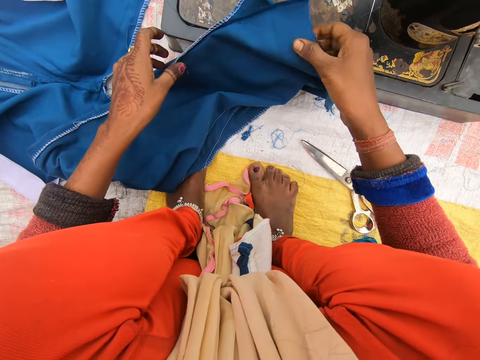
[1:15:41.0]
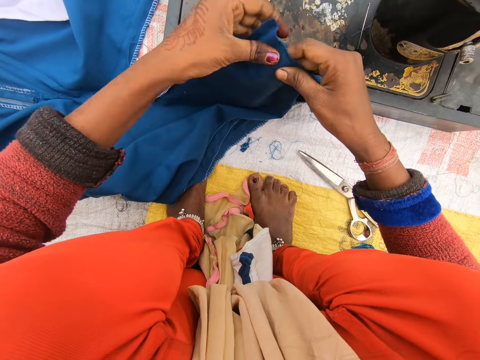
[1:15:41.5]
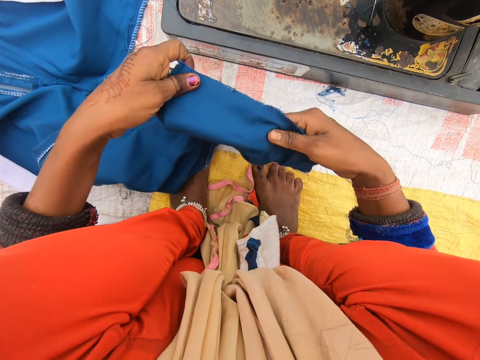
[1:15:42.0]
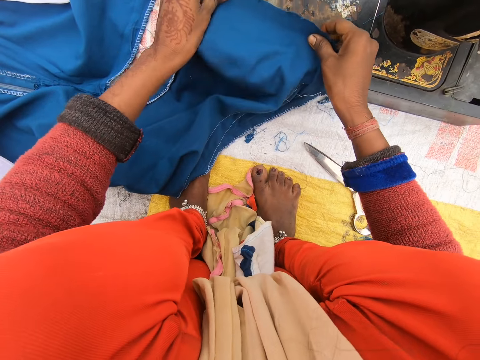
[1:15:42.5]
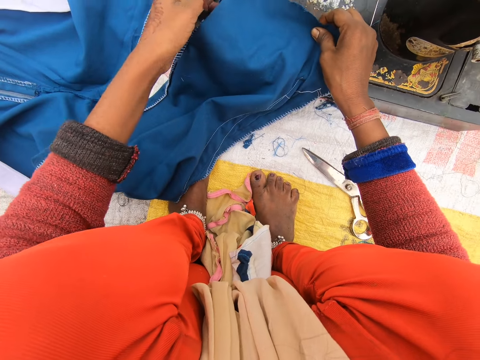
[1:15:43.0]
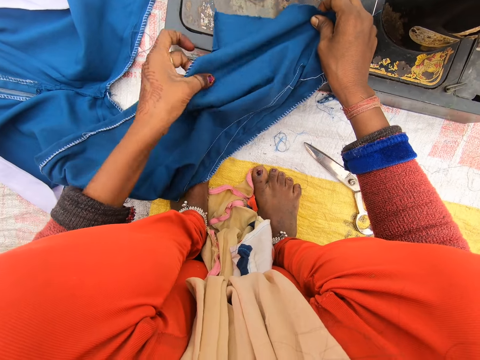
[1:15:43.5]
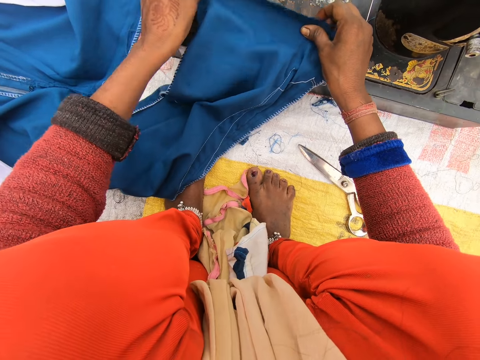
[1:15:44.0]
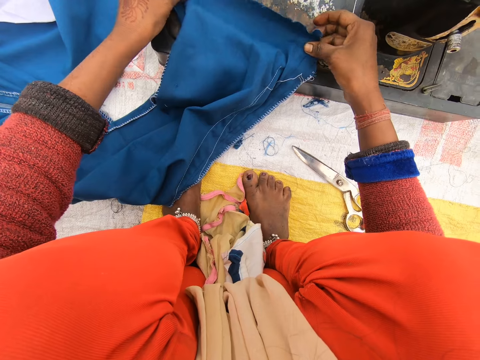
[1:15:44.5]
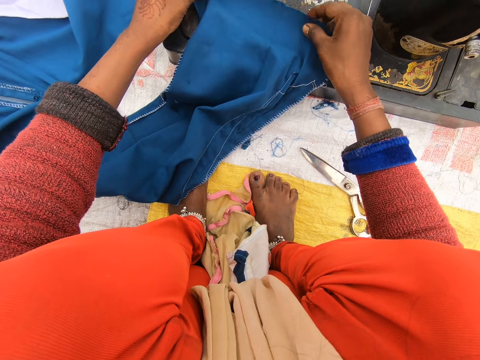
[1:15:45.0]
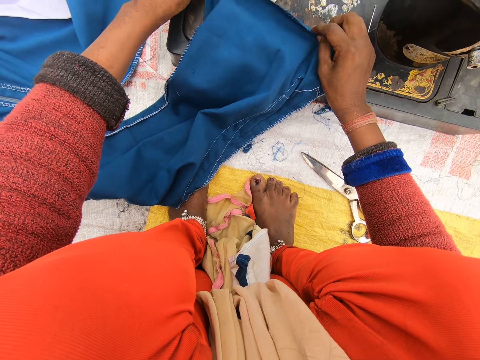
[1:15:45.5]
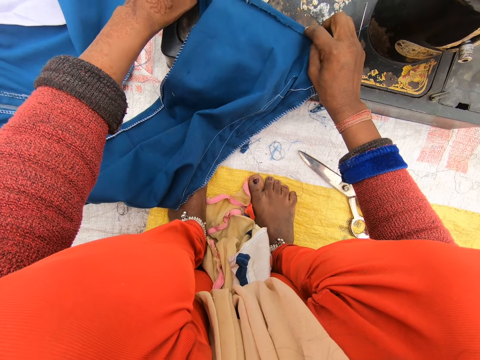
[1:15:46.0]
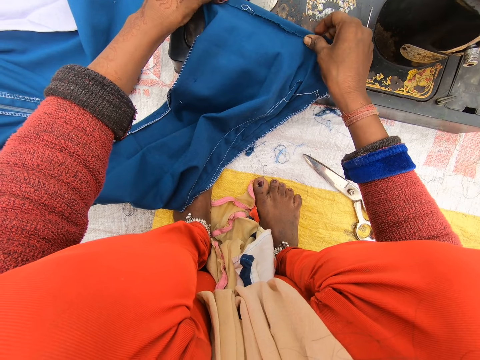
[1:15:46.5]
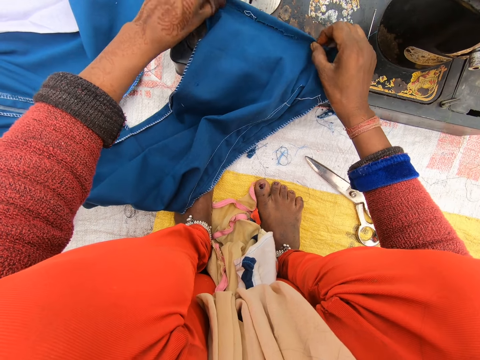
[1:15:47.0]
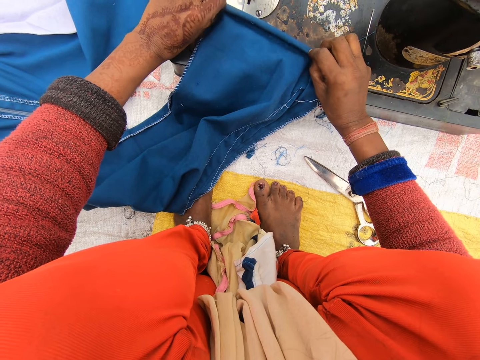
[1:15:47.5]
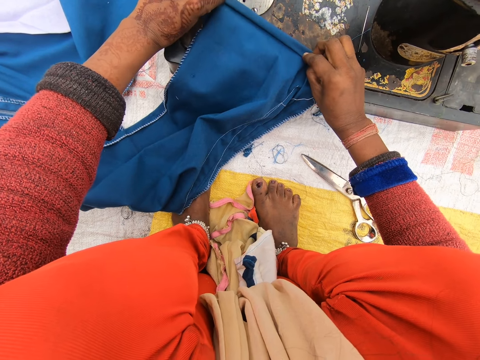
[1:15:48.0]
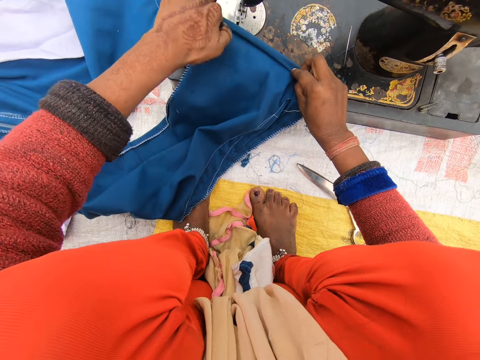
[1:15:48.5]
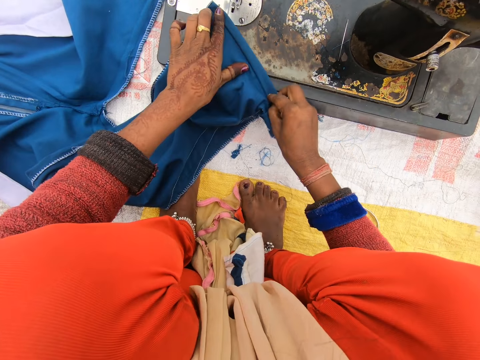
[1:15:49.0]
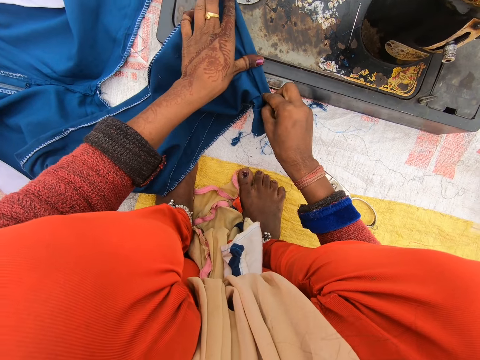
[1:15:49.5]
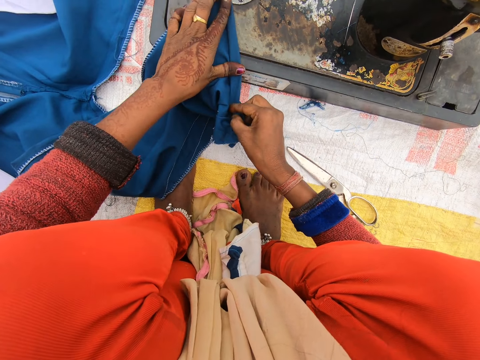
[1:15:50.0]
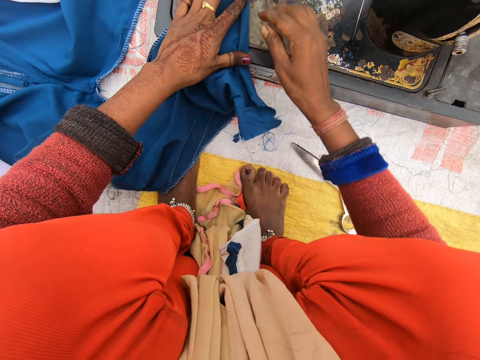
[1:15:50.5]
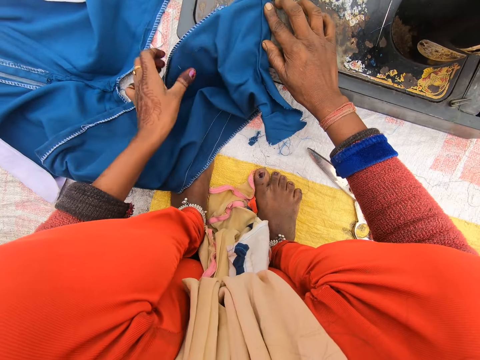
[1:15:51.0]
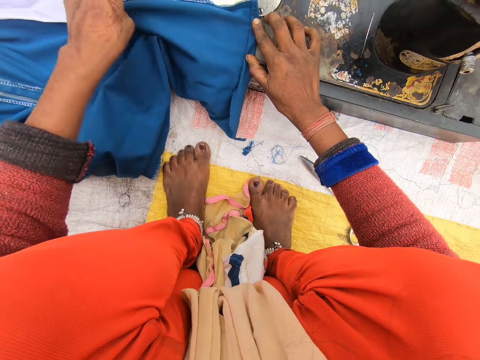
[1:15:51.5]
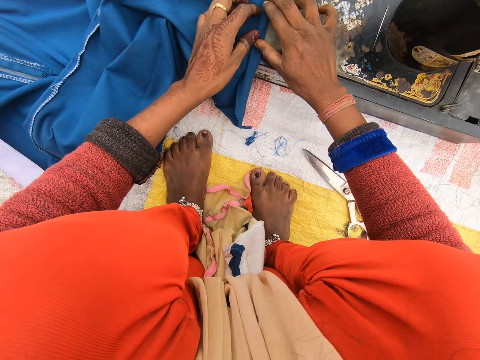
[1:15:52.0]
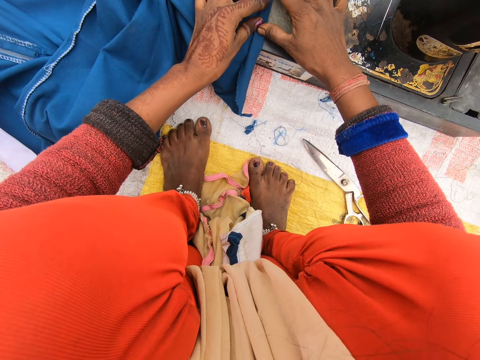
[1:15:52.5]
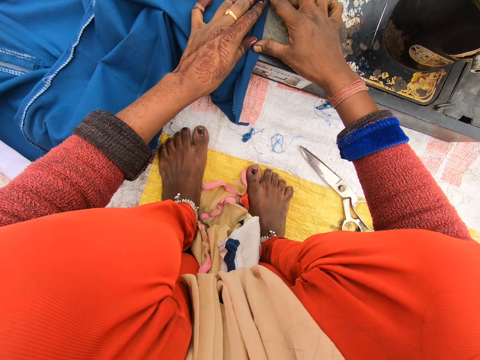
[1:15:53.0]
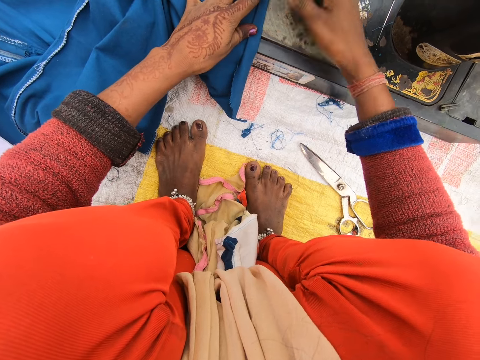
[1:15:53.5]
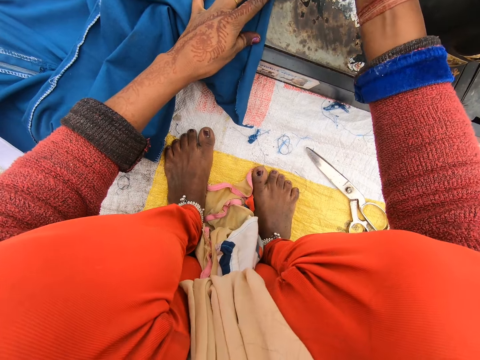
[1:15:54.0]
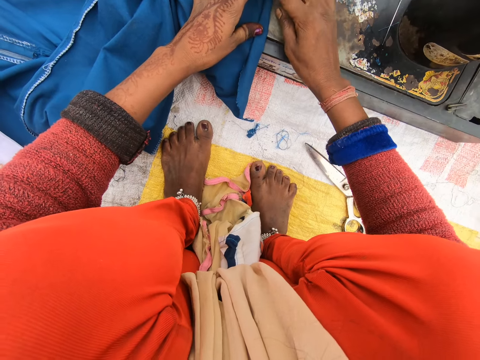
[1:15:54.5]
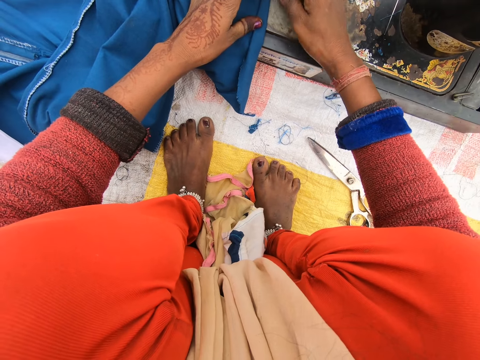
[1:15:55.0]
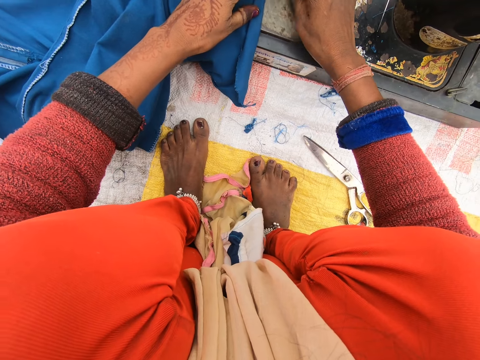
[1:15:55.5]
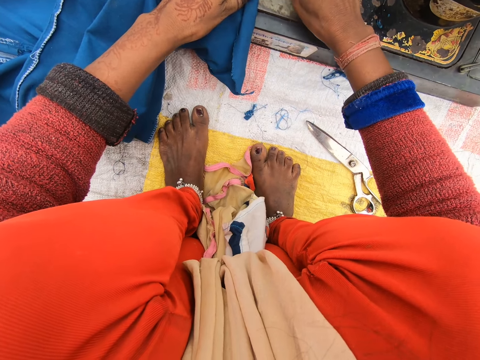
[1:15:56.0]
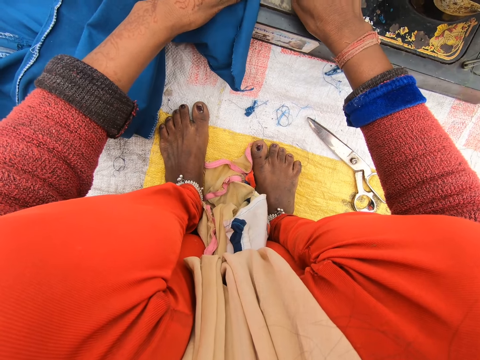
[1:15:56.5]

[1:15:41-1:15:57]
The camera wearer picks the trouser. They place the trouser on the sewing machine. They fold the trouser. They set the trouser on the sewing machine. They stretch the trouser. They pull up the needle clamp. They set the machine. They set the trouser on the sewing machine.

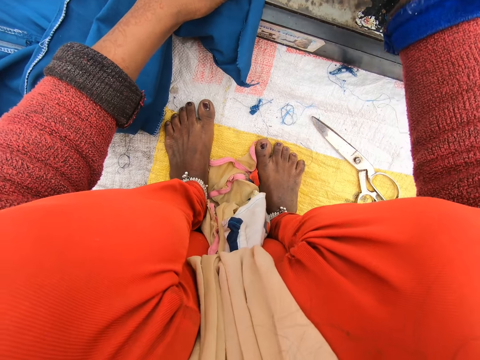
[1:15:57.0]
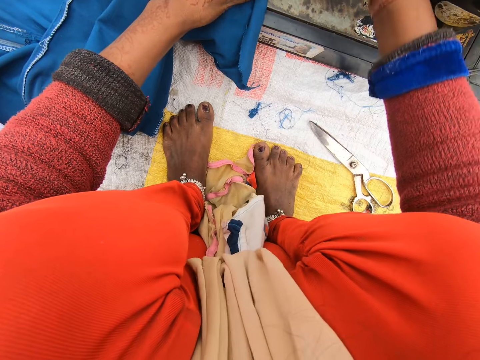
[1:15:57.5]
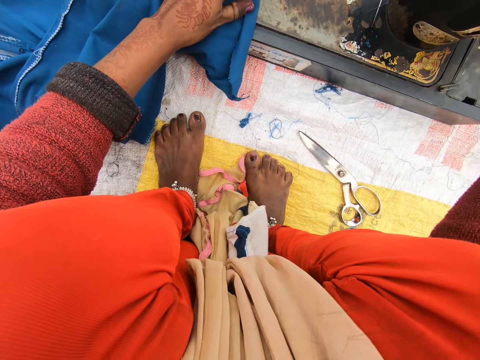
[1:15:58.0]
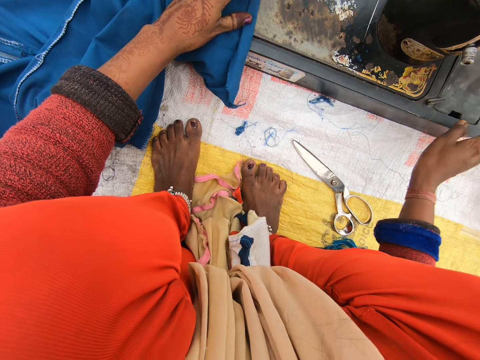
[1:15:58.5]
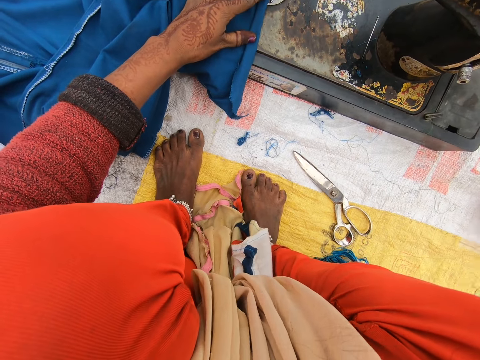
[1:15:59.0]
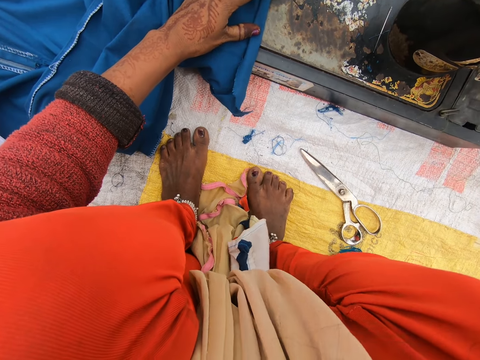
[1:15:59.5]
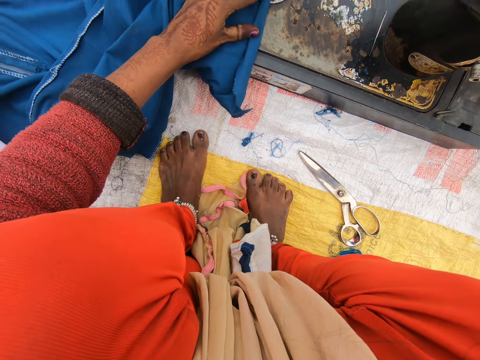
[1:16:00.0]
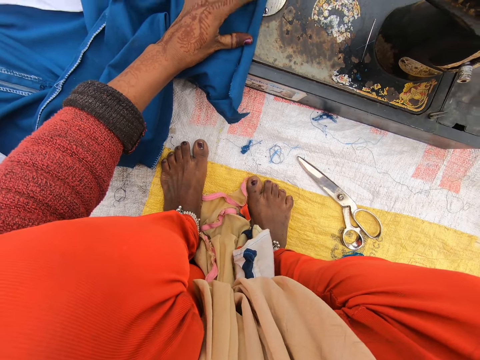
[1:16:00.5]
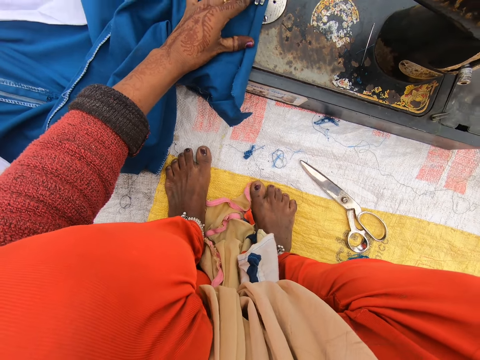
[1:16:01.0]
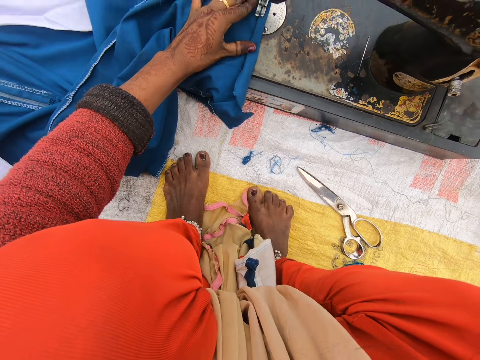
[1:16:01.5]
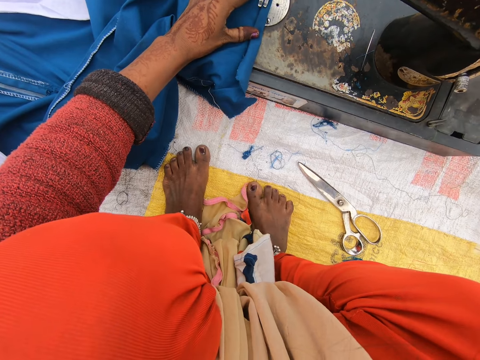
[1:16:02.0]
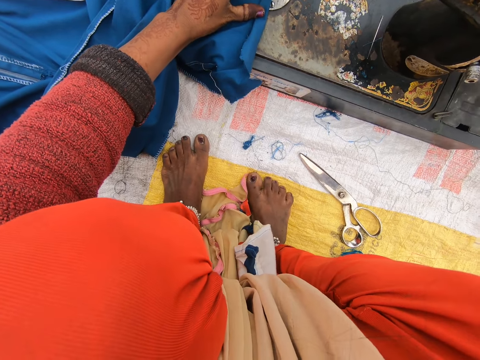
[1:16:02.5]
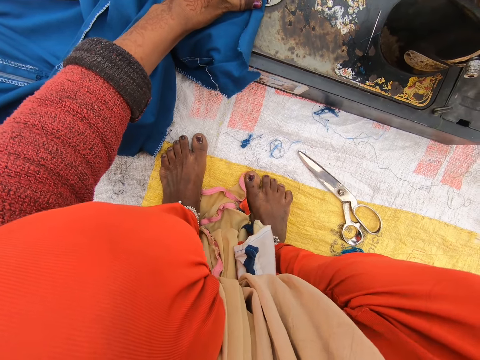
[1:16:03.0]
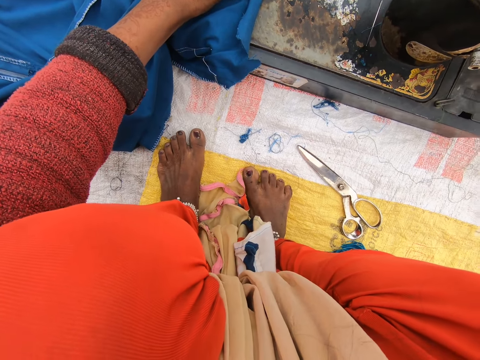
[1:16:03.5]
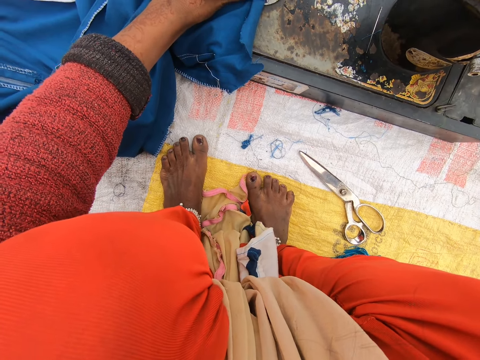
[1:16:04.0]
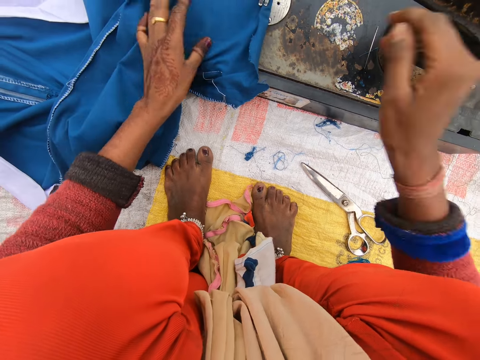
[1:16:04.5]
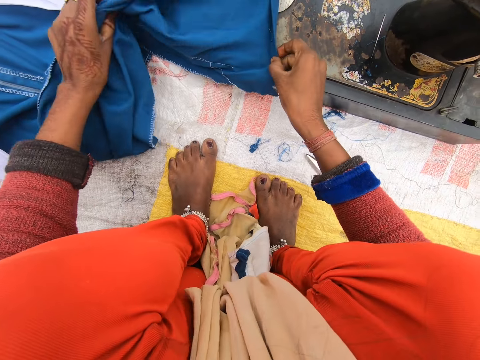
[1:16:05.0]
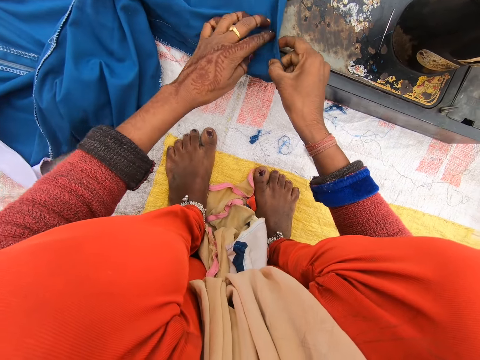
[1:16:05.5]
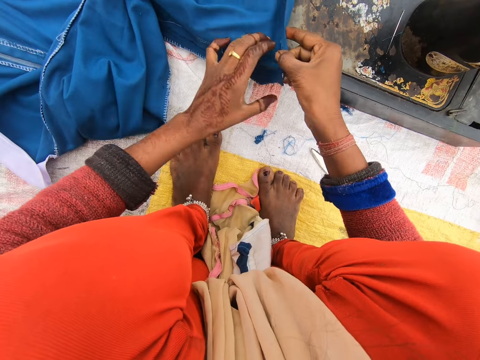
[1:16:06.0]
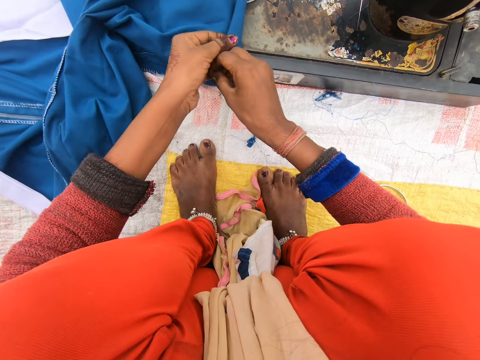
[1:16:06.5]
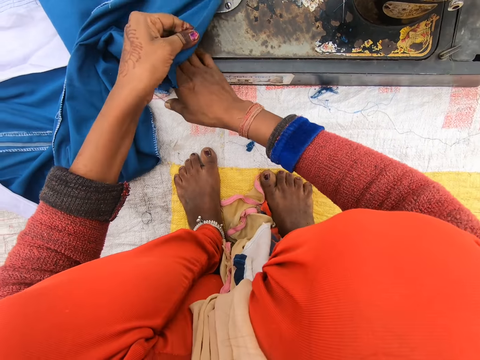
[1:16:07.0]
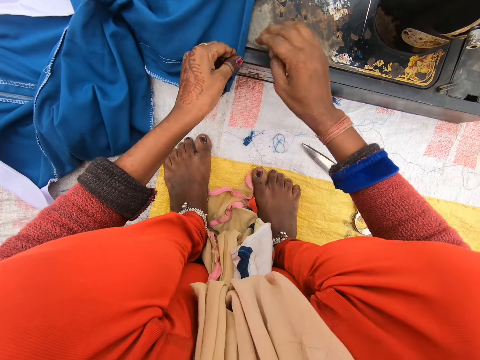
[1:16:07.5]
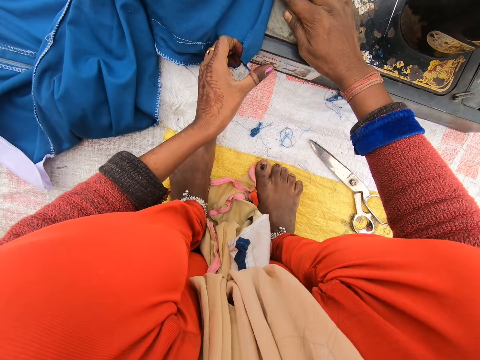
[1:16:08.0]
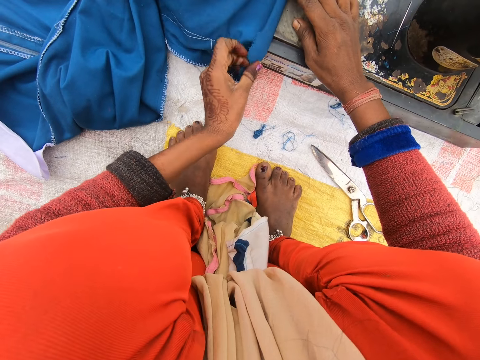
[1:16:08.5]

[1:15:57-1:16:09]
The camera wearer pushes down the needle clamp. They sew the trouser. They fold the trouser.
